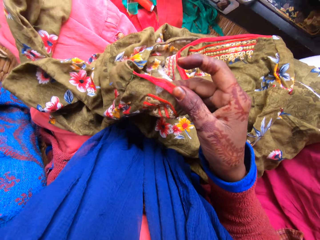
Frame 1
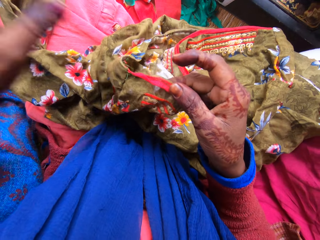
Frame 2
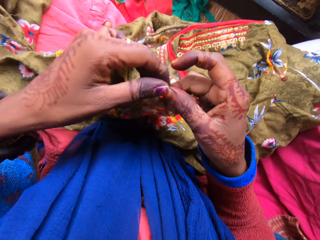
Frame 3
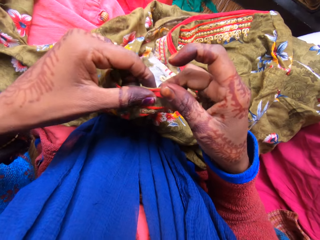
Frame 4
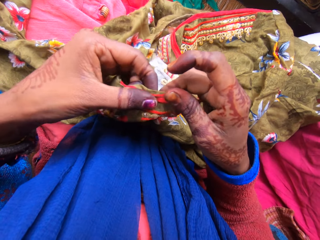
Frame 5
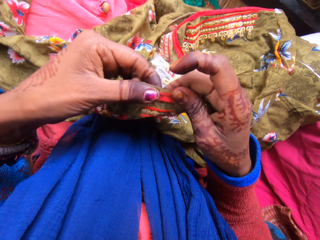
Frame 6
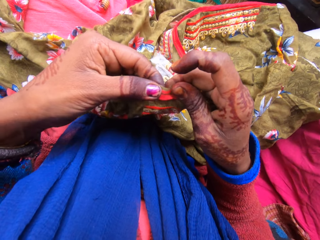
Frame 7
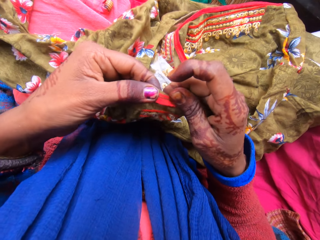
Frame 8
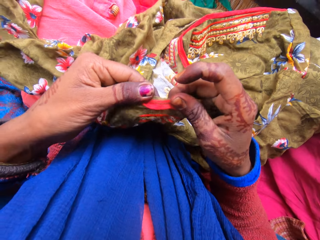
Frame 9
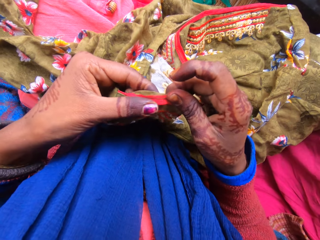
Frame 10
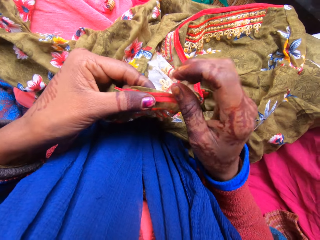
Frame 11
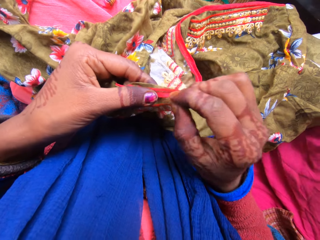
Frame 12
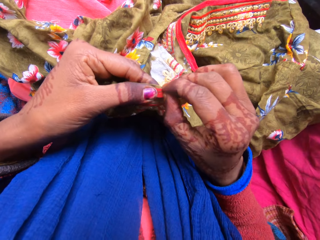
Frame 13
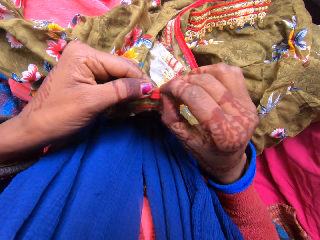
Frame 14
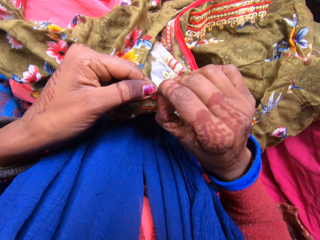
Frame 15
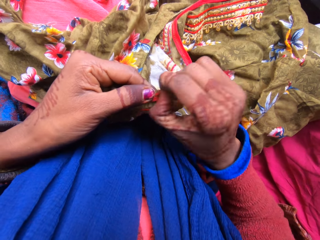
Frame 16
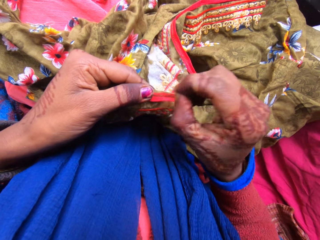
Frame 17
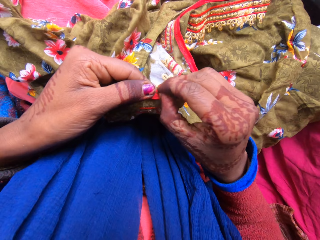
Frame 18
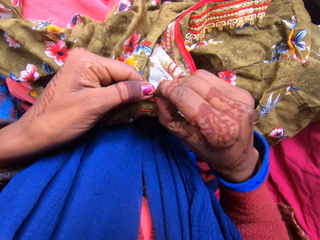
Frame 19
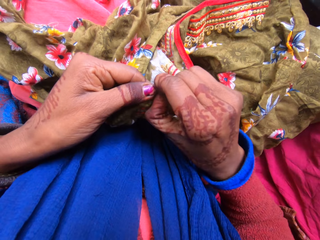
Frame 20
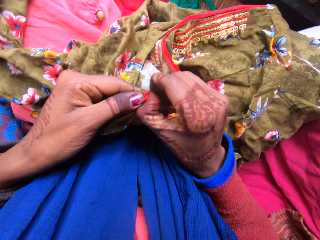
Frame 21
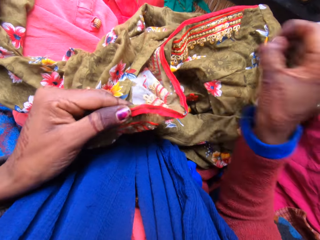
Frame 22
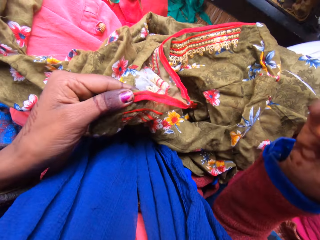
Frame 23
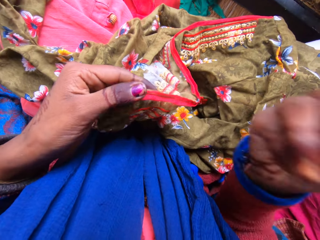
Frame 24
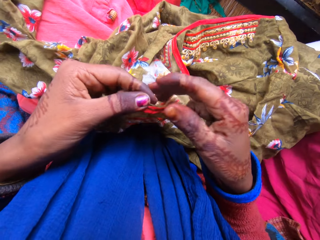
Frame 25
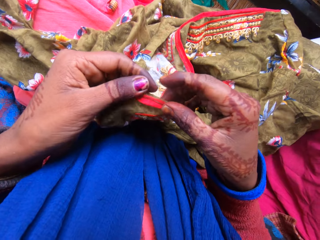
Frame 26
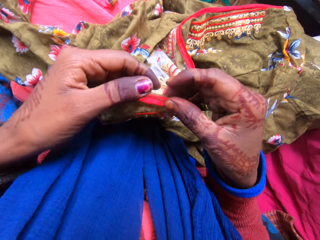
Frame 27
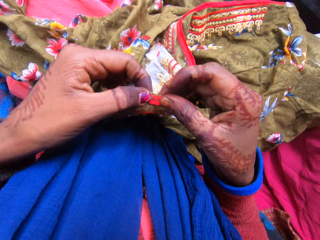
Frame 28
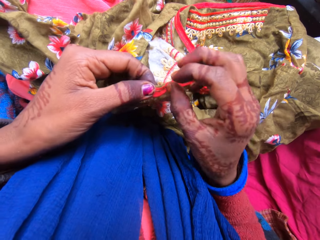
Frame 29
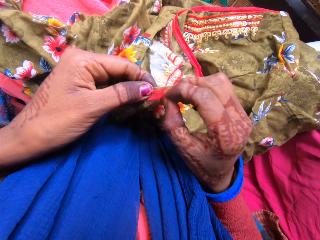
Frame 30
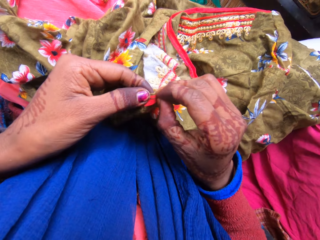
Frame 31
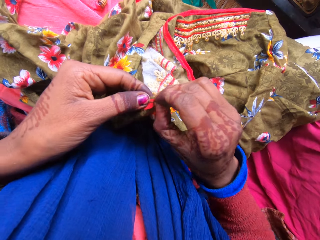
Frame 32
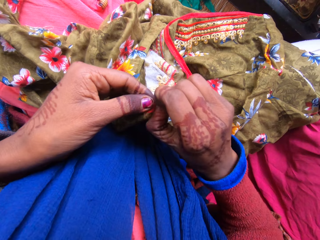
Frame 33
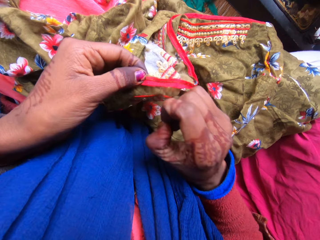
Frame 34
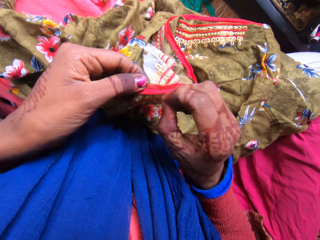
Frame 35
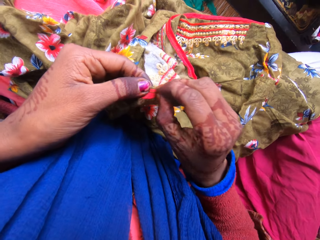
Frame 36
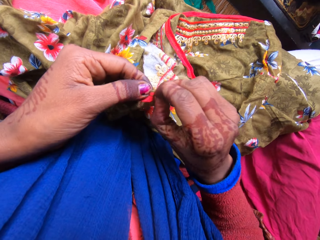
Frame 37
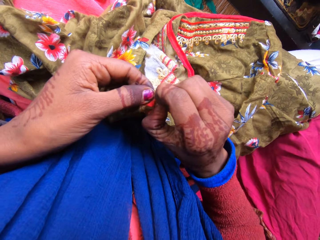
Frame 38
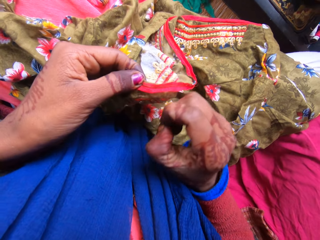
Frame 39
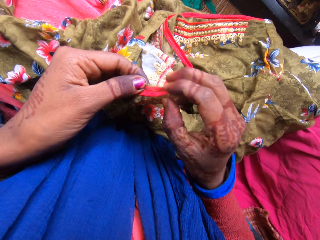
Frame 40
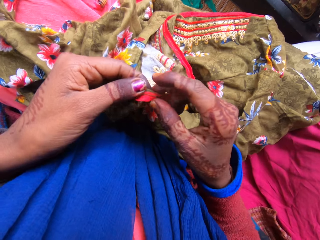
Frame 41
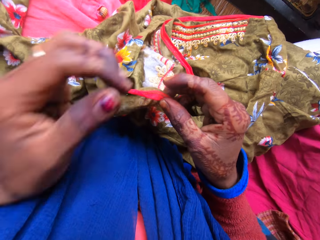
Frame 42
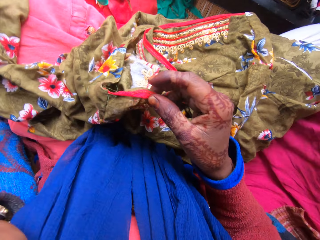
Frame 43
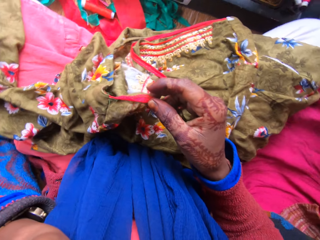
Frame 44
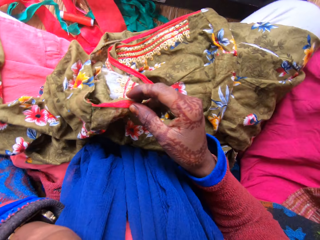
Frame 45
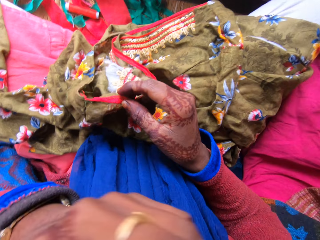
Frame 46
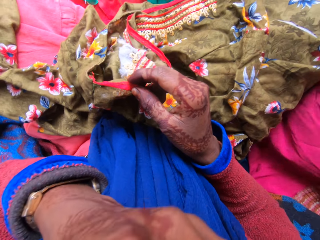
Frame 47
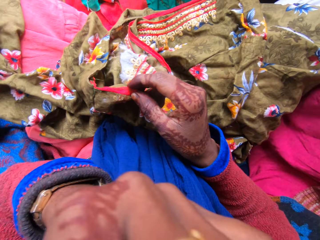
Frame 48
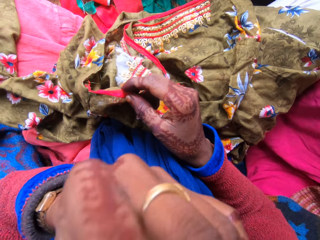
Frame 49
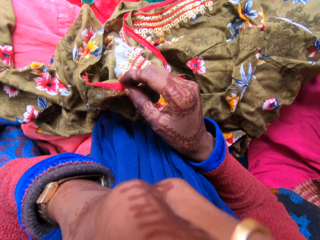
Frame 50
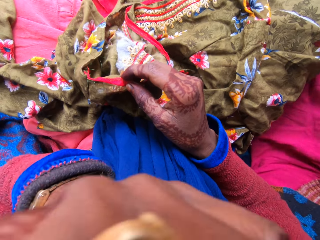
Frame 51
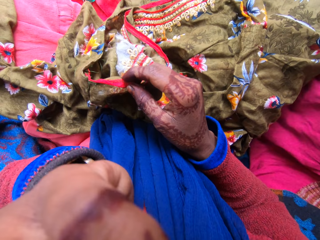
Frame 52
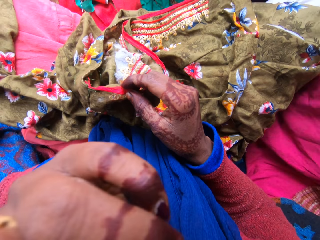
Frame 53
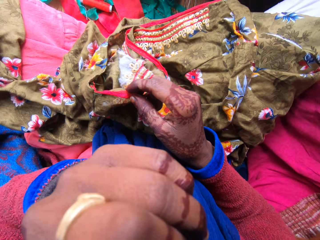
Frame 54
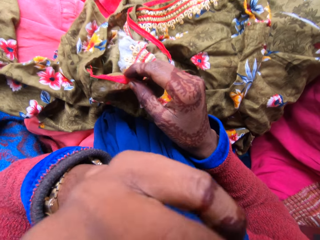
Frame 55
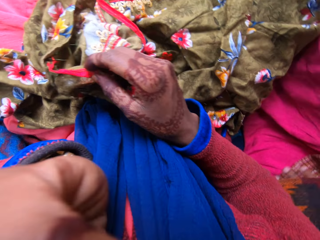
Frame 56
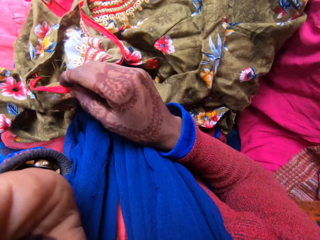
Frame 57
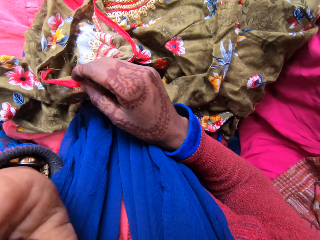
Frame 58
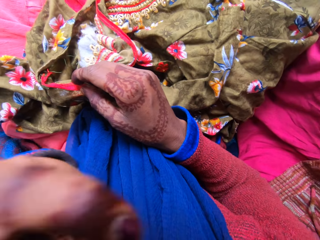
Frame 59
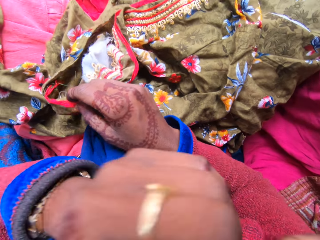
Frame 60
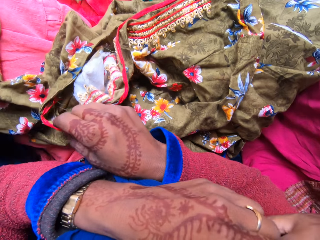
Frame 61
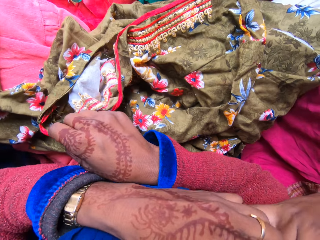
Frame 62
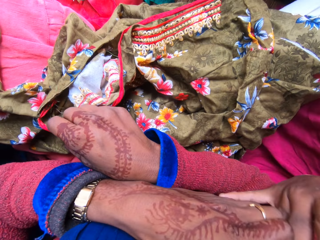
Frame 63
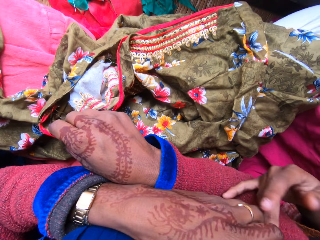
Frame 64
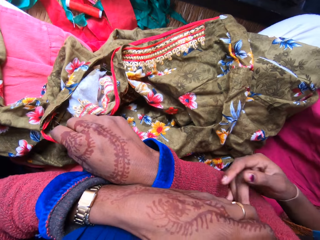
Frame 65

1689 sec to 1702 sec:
The camera wearer holds the piece of cloth with their hands. They remove a weaving thread on the piece of cloth. They scratch their nose. They touch their face with their left hand. They hold the piece of cloth with their hands.

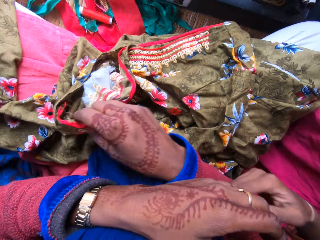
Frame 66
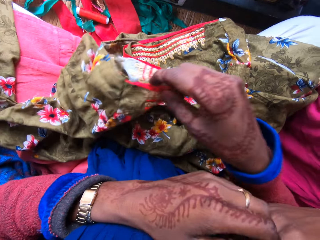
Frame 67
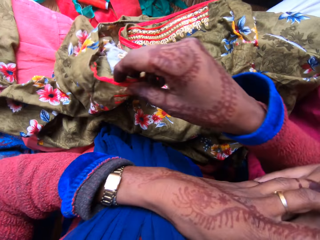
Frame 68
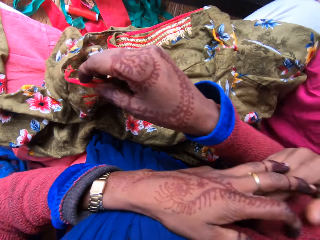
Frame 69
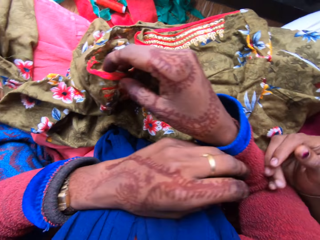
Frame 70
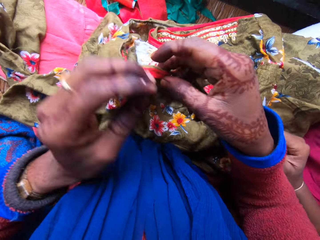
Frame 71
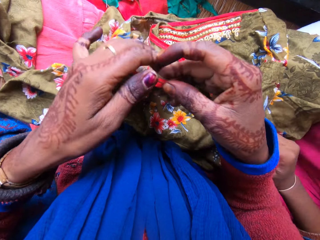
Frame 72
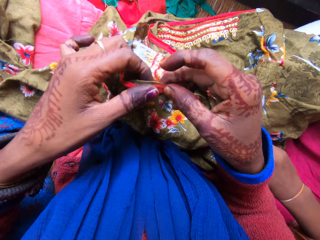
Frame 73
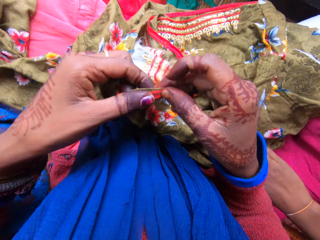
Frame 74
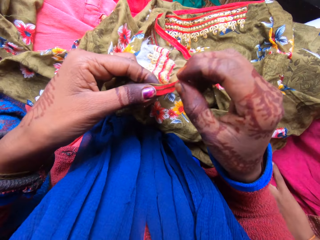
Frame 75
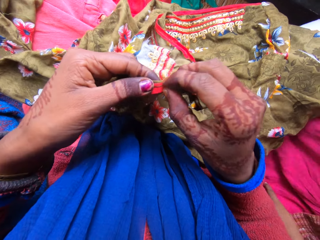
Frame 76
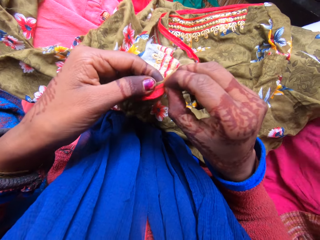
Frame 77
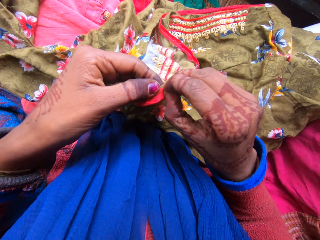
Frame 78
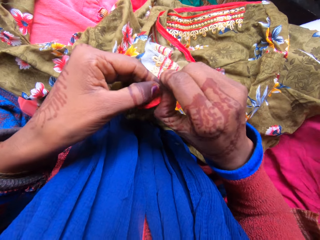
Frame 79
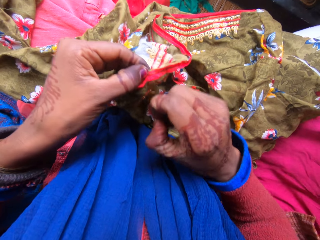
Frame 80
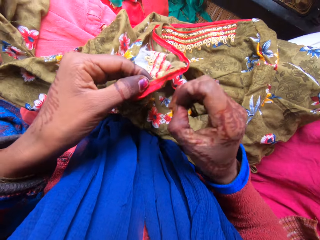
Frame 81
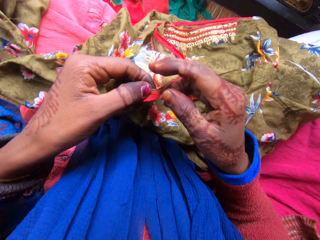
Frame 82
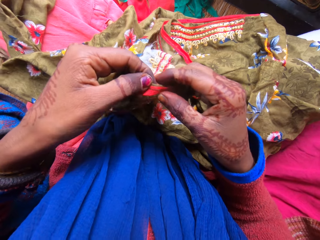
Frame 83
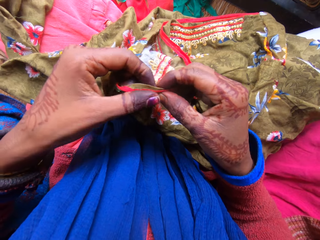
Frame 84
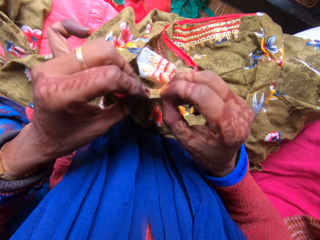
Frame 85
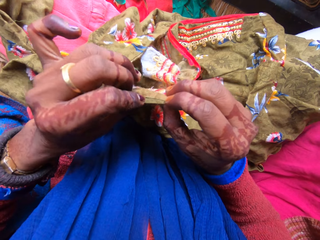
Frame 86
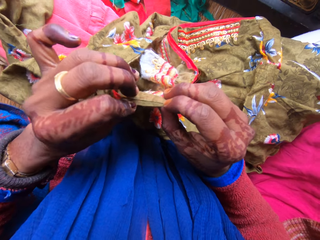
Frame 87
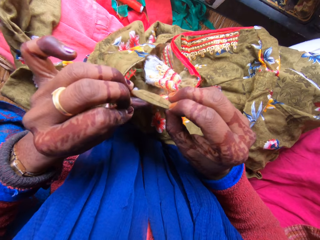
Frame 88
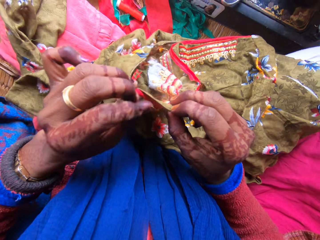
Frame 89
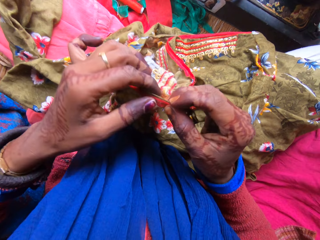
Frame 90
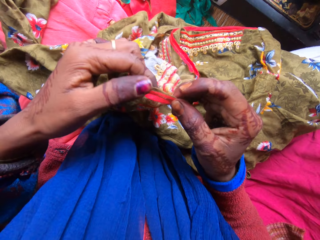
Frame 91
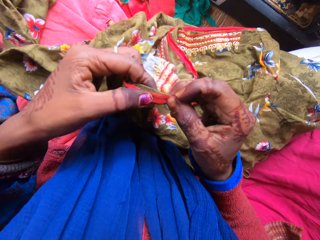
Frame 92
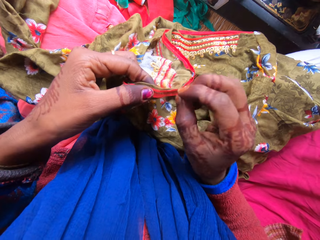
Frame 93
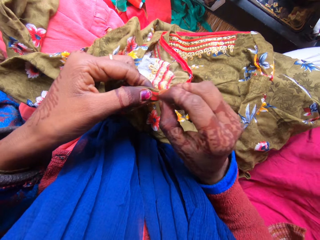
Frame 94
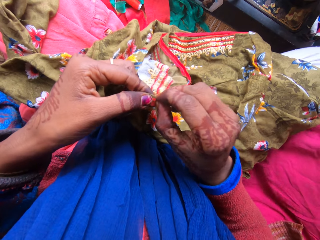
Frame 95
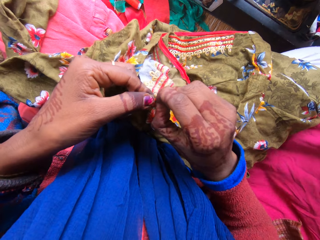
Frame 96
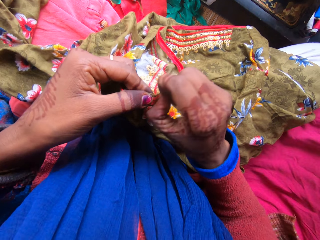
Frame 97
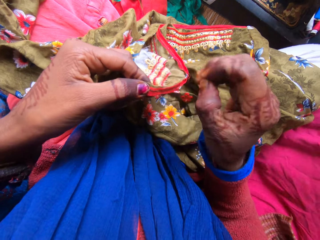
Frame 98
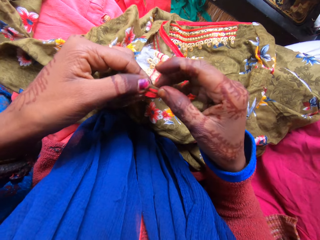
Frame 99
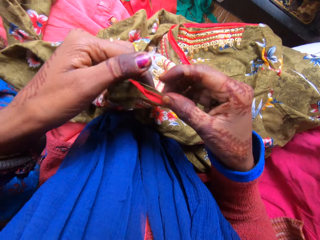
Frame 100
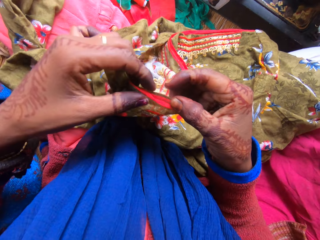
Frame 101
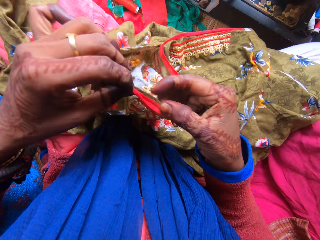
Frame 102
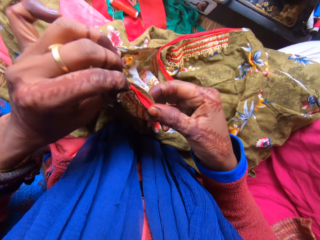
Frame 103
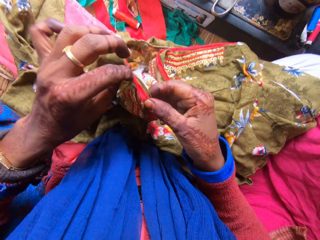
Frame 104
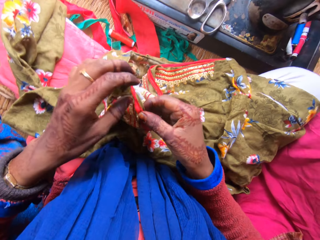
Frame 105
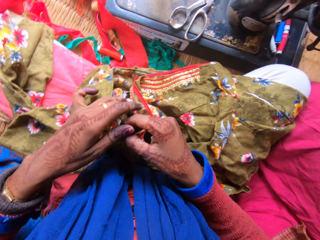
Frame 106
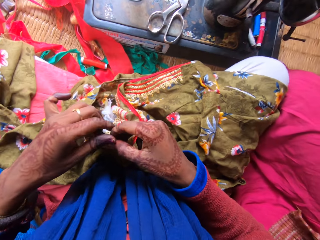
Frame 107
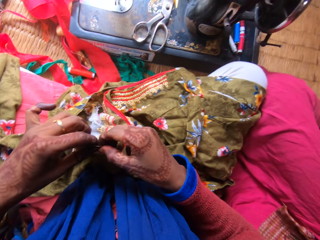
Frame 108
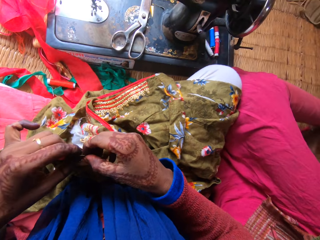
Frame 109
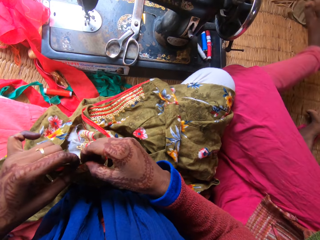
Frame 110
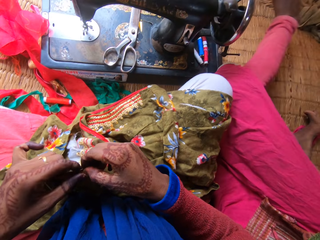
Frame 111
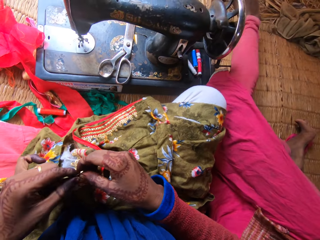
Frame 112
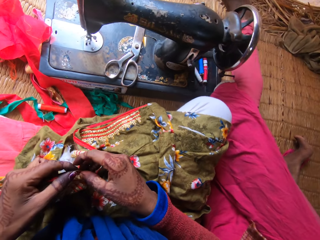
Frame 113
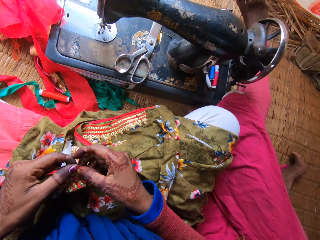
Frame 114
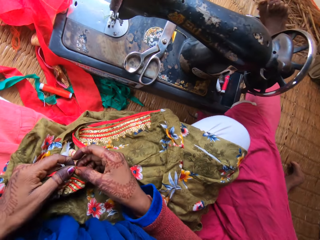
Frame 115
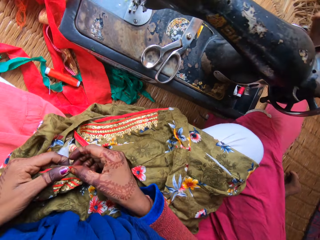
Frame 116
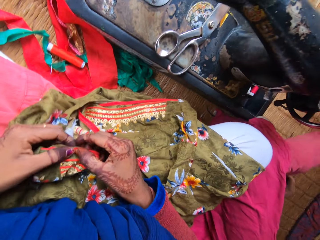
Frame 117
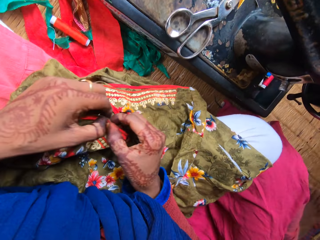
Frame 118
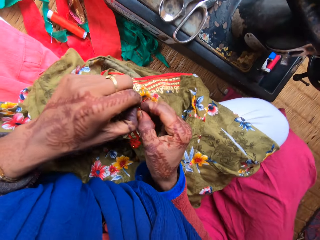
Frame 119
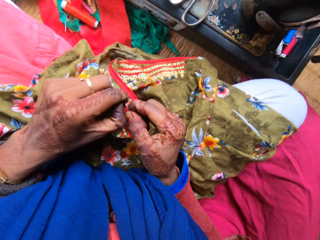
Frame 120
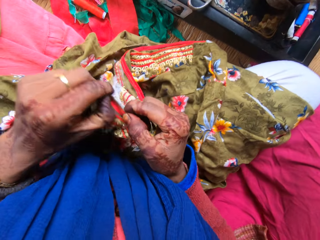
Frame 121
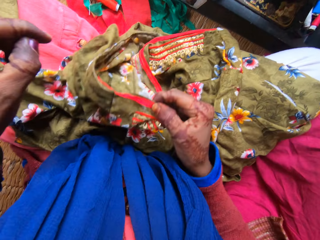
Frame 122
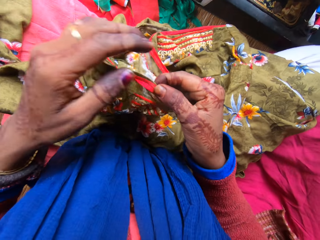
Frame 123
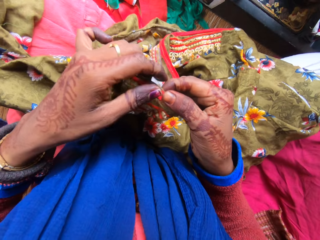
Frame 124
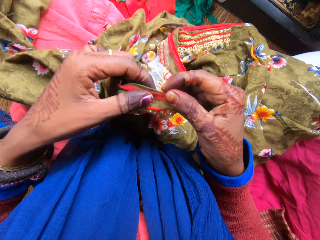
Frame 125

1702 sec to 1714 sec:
The camera wearer continues loosening the seam on the cloth. He removes a weaving thread on the piece of cloth. He holds the piece of cloth with his hands.
